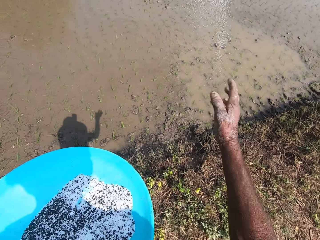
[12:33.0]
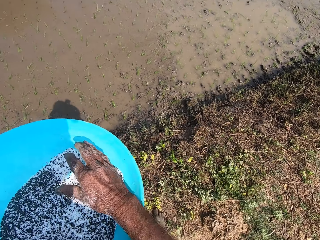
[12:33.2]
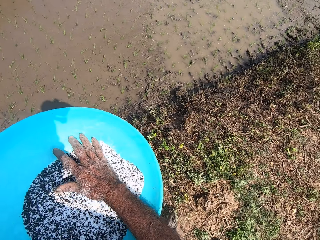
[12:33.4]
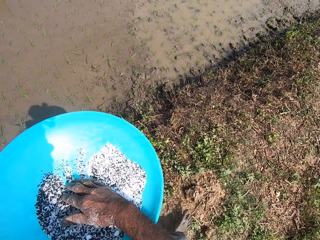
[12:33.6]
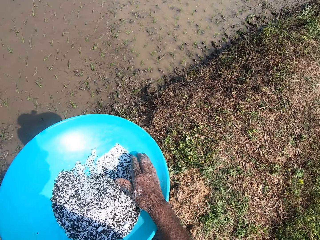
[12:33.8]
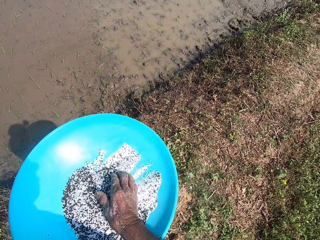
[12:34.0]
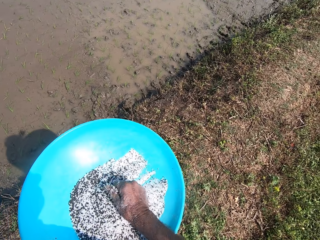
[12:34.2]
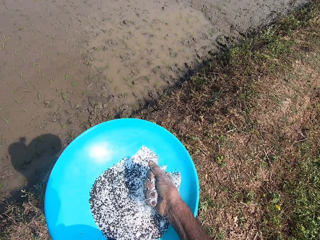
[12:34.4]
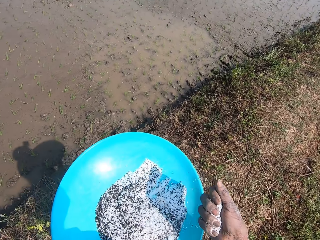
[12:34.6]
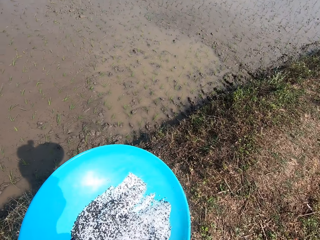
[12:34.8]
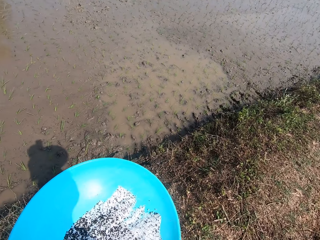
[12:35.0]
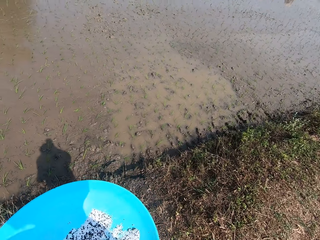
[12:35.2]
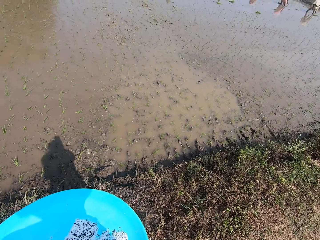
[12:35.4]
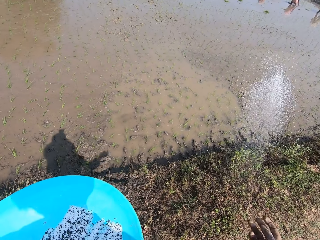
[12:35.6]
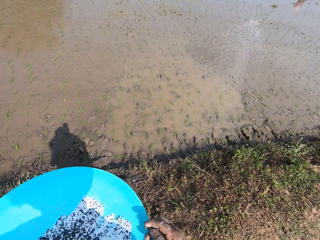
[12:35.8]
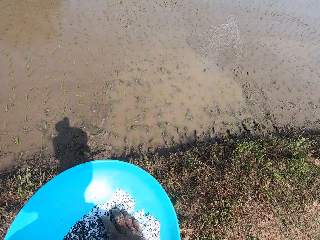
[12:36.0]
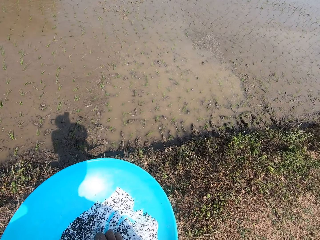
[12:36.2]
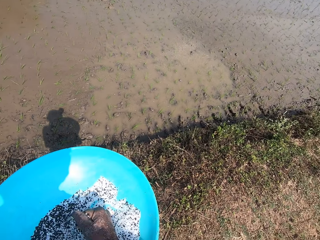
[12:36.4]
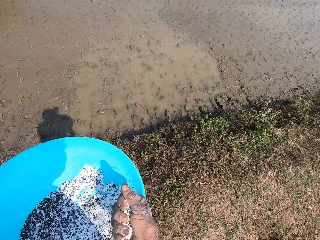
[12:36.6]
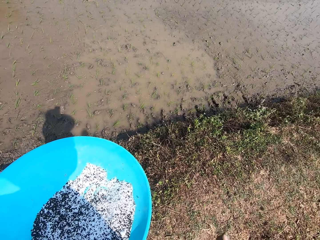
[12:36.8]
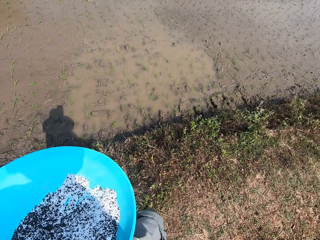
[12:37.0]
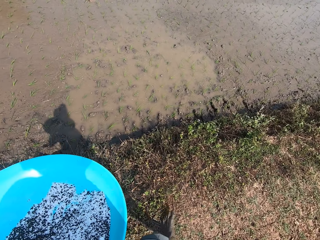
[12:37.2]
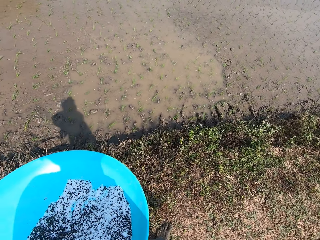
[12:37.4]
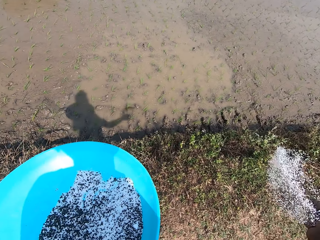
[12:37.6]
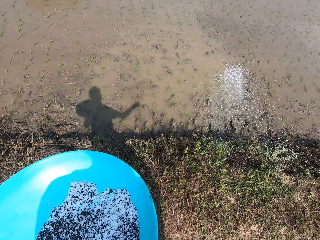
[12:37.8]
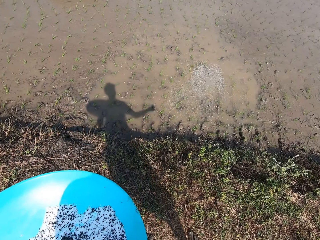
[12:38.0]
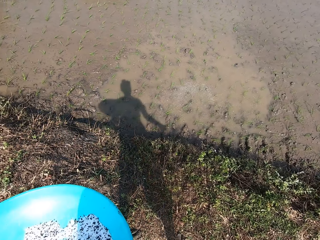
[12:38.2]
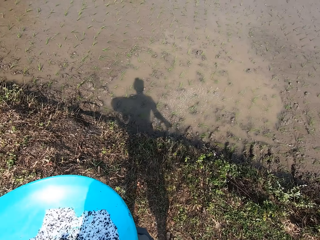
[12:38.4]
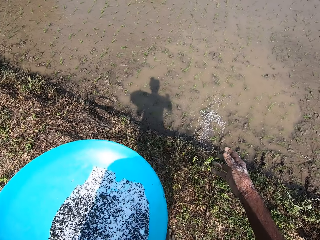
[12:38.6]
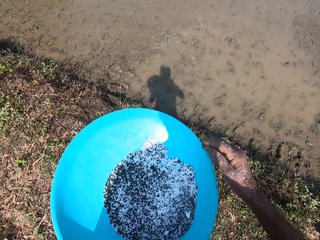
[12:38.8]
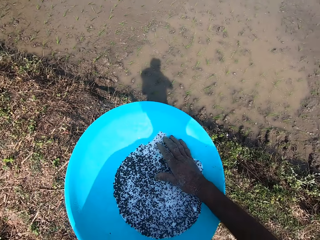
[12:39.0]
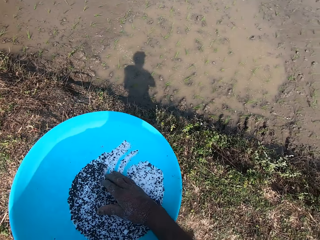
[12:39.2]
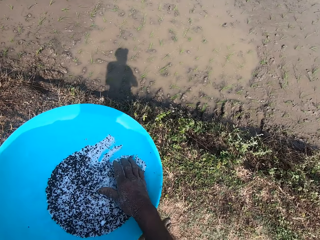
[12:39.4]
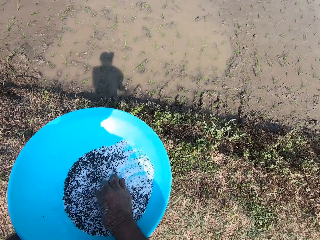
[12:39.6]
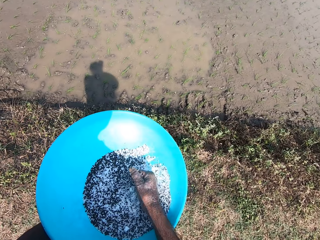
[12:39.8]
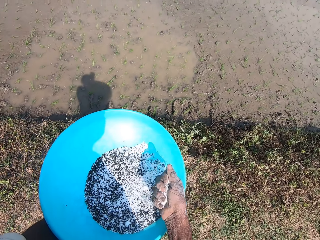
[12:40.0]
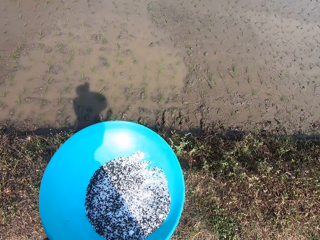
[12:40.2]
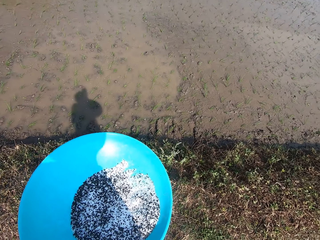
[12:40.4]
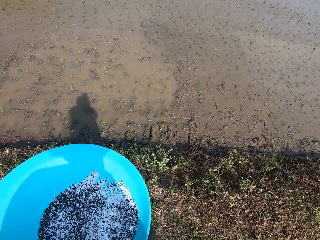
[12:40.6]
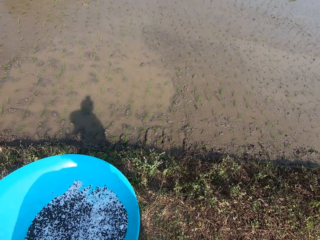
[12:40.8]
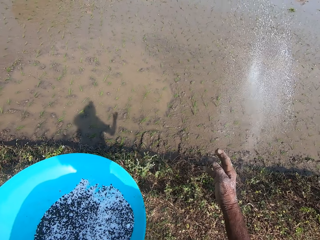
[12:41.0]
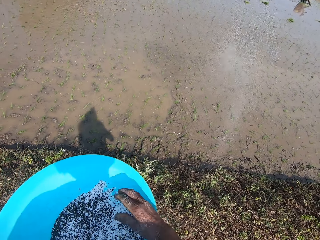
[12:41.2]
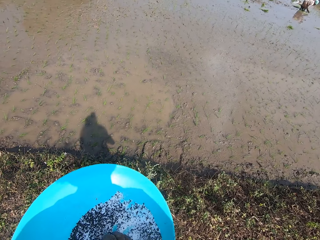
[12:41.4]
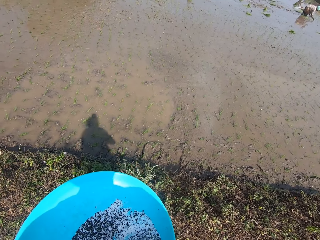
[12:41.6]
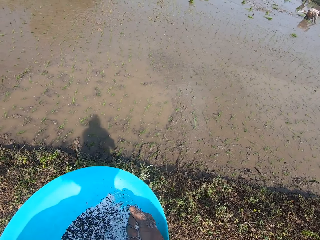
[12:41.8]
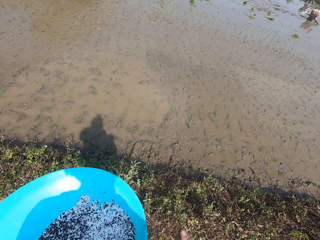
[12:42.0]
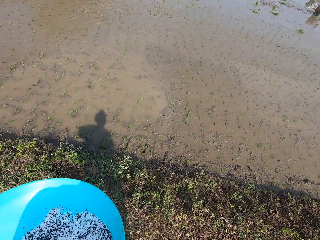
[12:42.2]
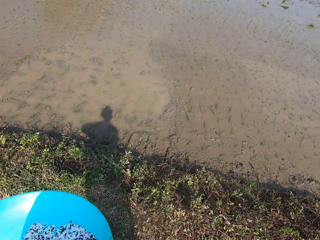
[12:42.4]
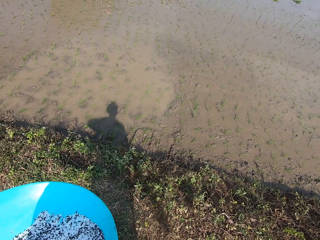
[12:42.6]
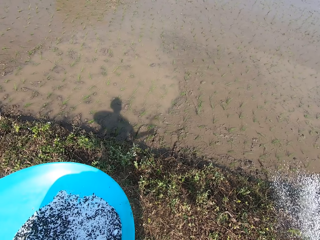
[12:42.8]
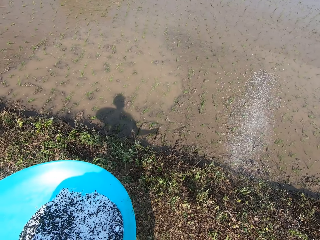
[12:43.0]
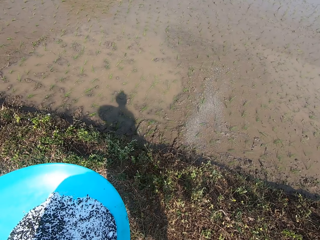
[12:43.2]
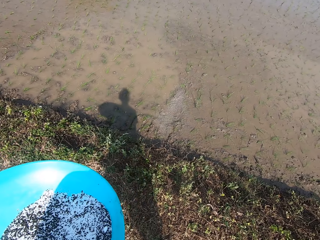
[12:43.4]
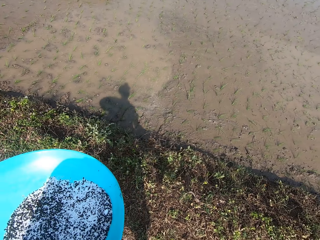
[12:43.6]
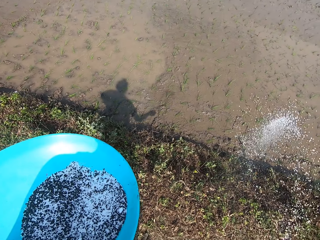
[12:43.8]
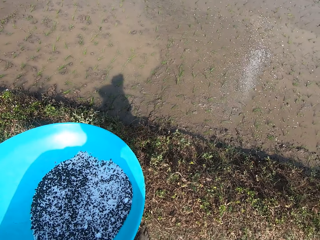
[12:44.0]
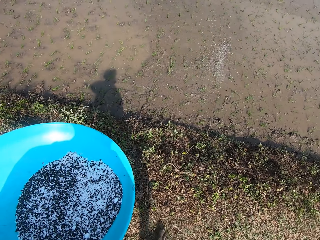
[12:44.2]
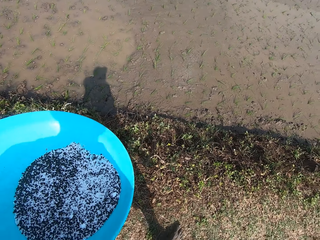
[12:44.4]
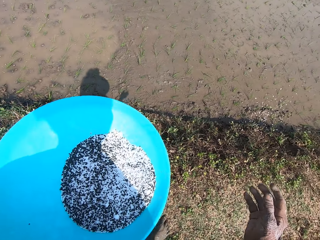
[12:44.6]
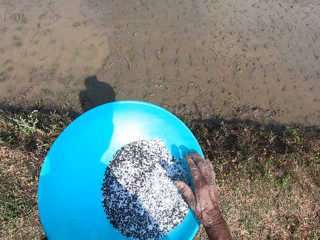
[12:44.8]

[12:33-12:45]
The camera wearer sprinkles the black seeds in his right hand on the muddy field. He mixes the black seeds in the bowl in his left hand with his right hand. He takes some black seeds from the bowl in his left hand with his right hand. He sprinkles the black seeds in his right hand on the muddy field. He takes some black seeds from the bowl in his left hand with his right hand. He sprinkles the black seeds in his right hand on the muddy field. He takes some black seeds from the bowl in his left hand with his right hand. He sprinkles the black seeds in his right hand on the muddy field. He takes some black seeds from the bowl in his left hand with his right hand. He sprinkles the black seeds in his right hand on the muddy field.

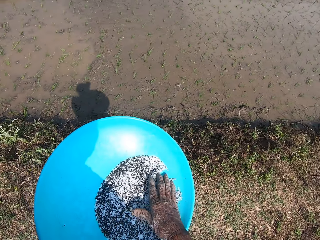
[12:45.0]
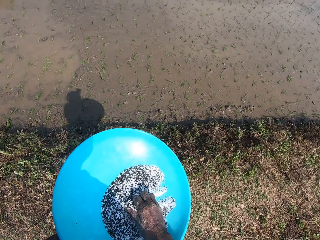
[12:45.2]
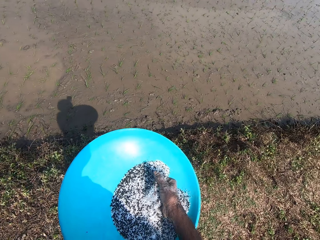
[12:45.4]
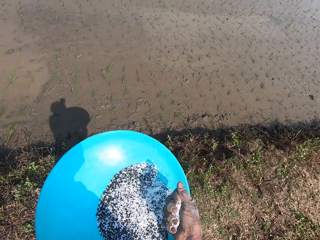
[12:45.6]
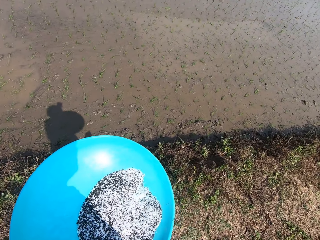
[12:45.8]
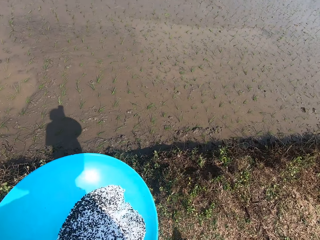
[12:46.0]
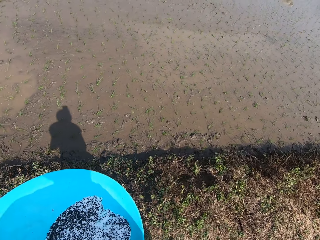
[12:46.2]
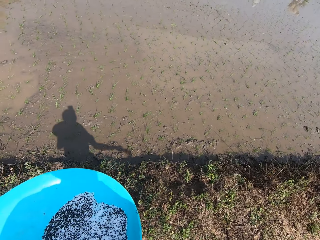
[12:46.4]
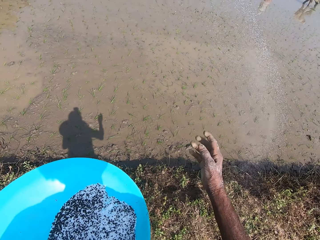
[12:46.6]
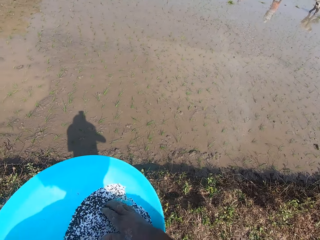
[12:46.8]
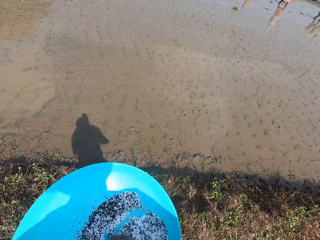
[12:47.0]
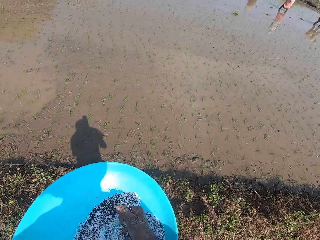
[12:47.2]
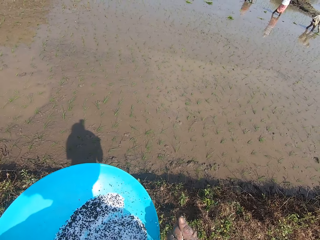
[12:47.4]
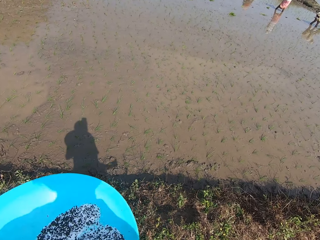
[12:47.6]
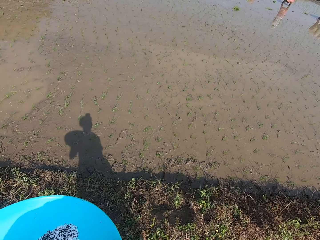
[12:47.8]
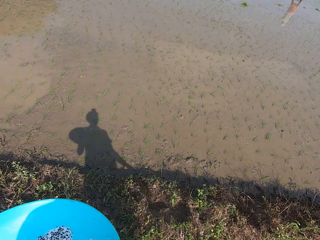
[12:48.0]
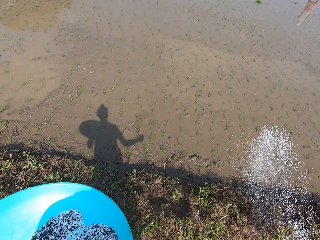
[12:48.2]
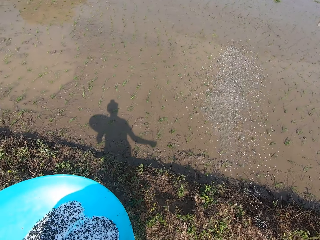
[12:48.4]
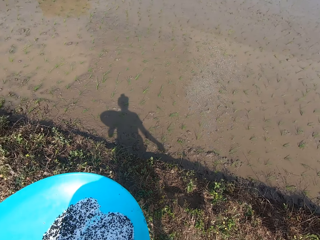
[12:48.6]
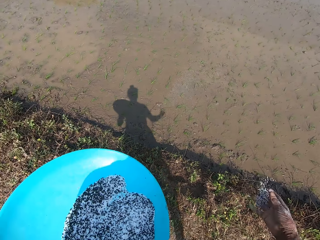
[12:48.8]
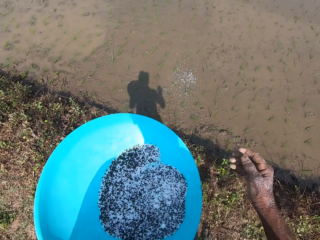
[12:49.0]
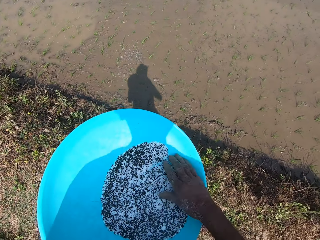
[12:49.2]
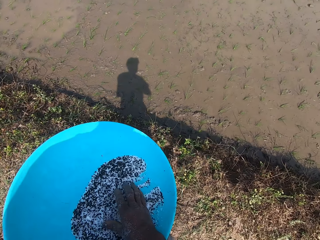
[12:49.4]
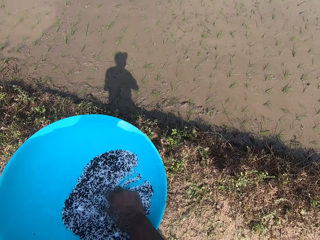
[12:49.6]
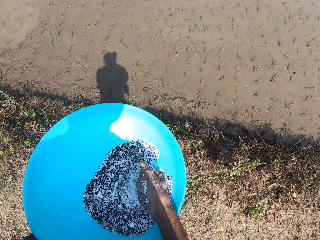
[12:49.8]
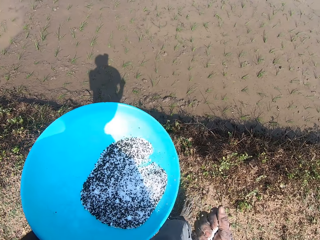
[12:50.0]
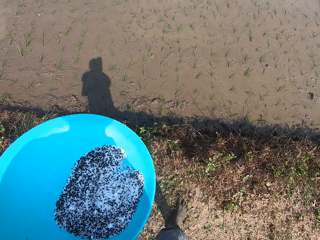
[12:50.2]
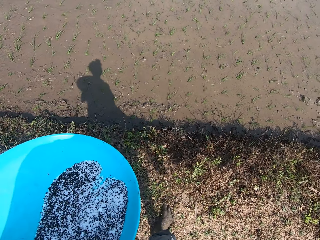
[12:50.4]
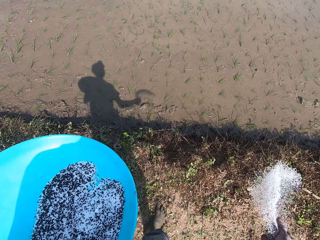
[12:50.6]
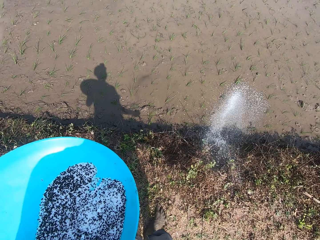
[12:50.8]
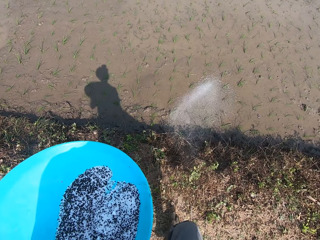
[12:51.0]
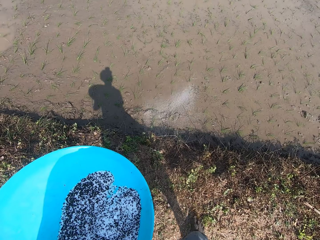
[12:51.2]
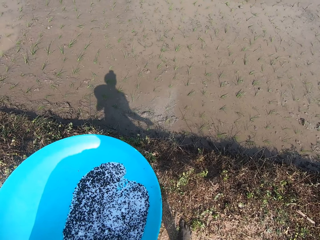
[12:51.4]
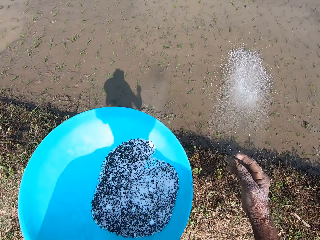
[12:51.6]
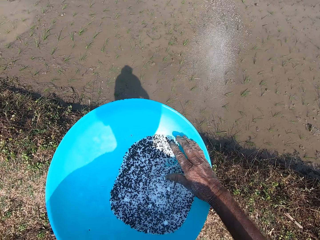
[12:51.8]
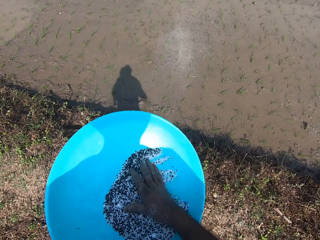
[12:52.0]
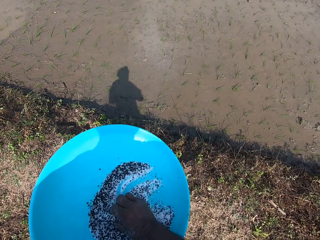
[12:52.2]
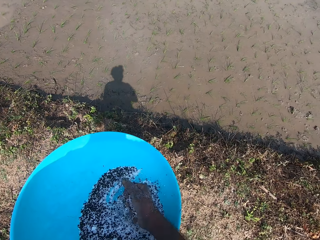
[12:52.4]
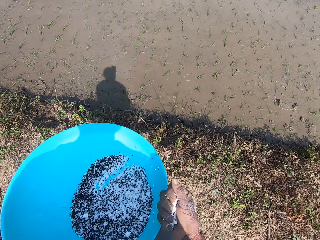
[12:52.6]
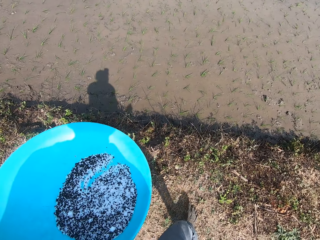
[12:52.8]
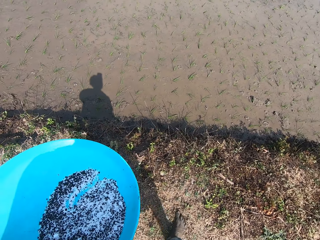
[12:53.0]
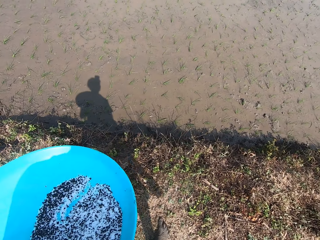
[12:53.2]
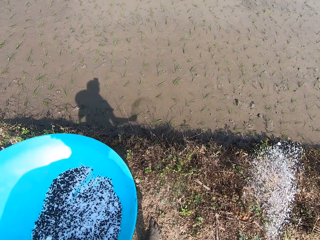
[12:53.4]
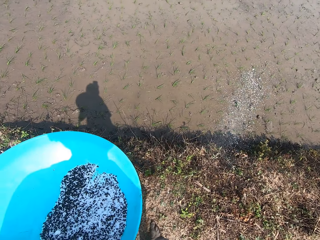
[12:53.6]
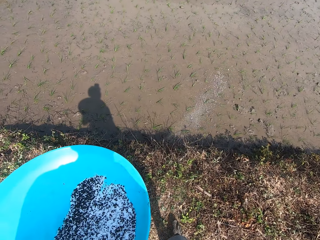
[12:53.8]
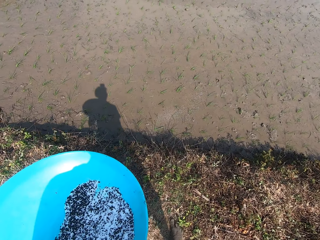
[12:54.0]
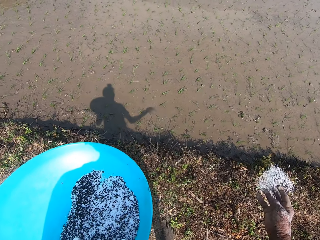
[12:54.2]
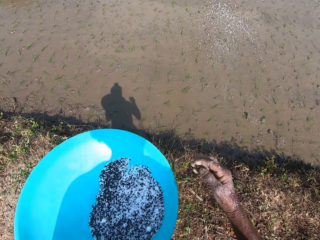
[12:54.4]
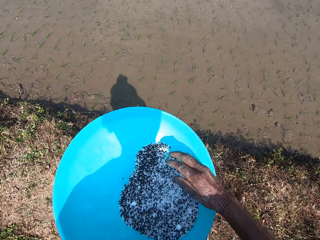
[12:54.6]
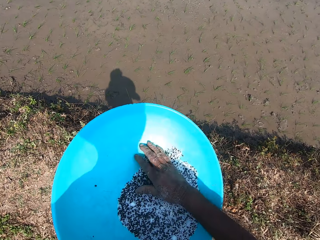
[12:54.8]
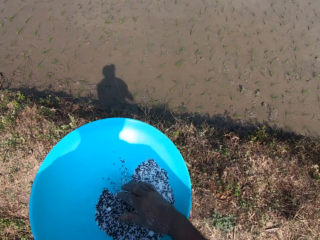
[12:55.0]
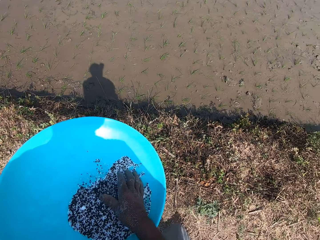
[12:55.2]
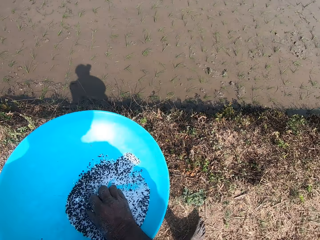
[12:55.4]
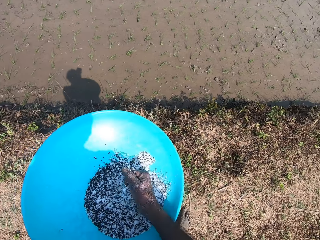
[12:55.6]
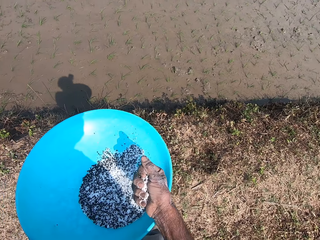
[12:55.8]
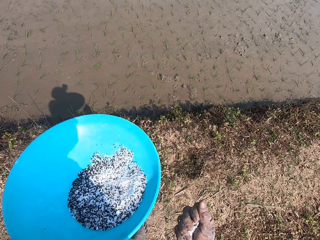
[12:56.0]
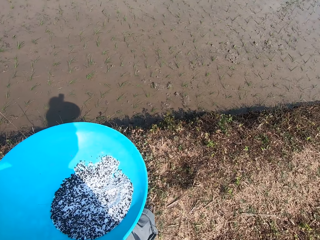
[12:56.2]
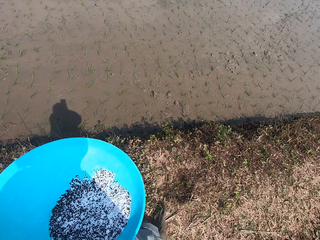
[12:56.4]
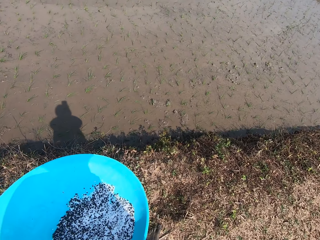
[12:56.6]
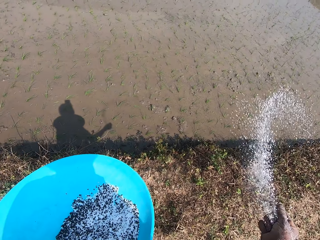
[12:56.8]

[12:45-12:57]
The camera wearer takes some black seeds from the bowl in his left hand with his right hand. He sprinkles the black seeds in his right hand on the muddy field. He takes some black seeds from the bowl in his left hand with his right hand. He sprinkles the black seeds in his right hand on the muddy field. He takes some black seeds from the bowl in his left hand with his right hand. He sprinkles the black seeds in his right hand on the muddy field. He sprinkles the black seeds in his right hand on the muddy field again. He takes some black seeds from the bowl in his left hand with his right hand. He sprinkles the black seeds in his right hand on the muddy field. He sprinkles the black seeds in his right hand on the muddy field again. He takes some black seeds from the bowl in his left hand with his right hand.
